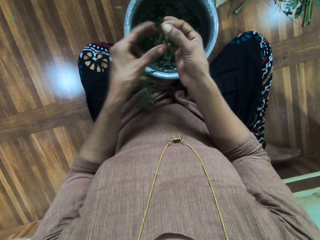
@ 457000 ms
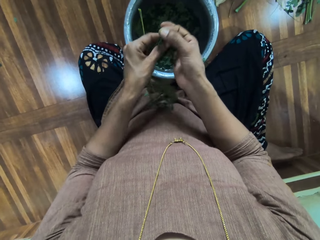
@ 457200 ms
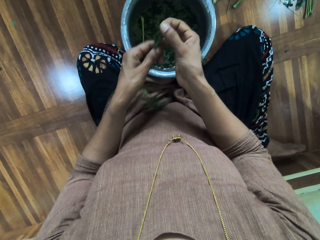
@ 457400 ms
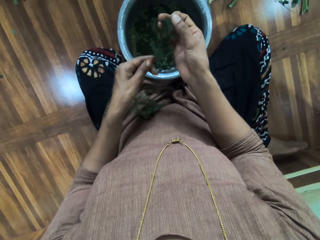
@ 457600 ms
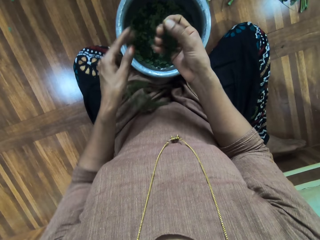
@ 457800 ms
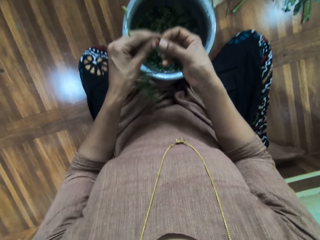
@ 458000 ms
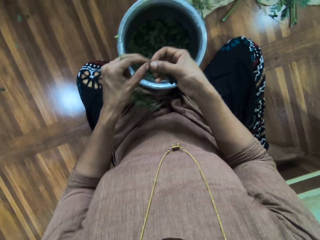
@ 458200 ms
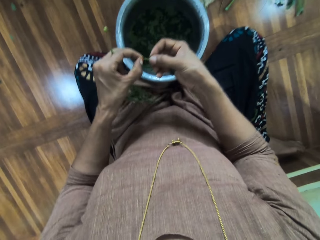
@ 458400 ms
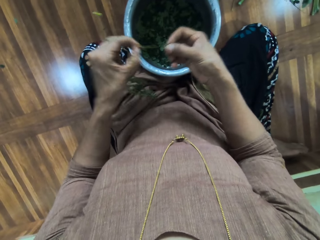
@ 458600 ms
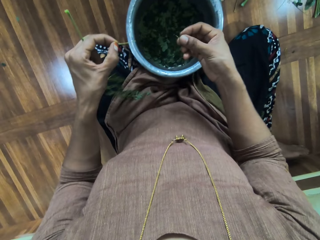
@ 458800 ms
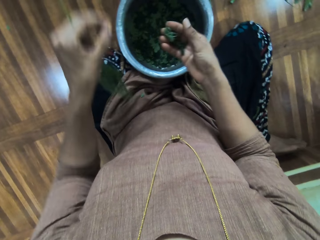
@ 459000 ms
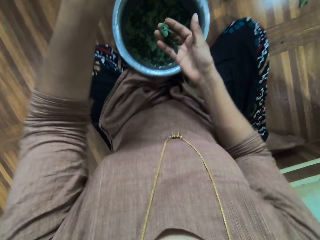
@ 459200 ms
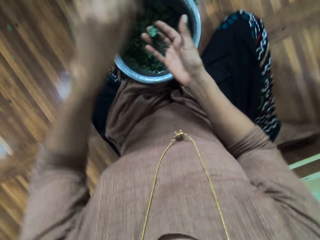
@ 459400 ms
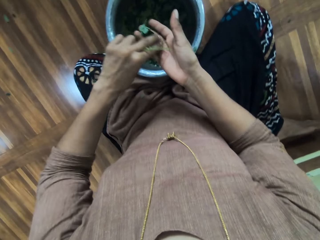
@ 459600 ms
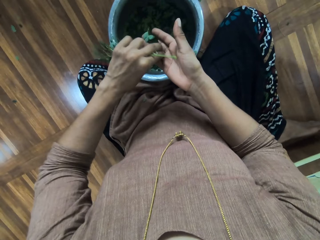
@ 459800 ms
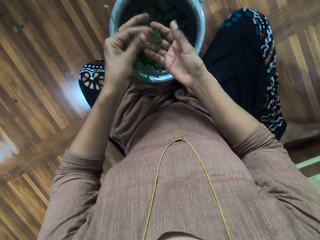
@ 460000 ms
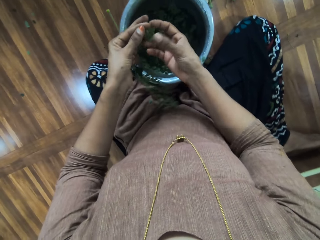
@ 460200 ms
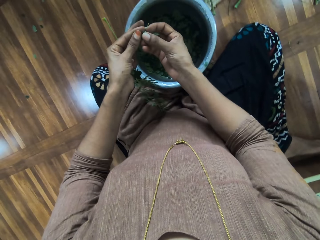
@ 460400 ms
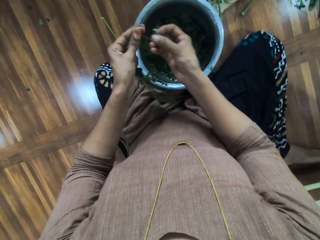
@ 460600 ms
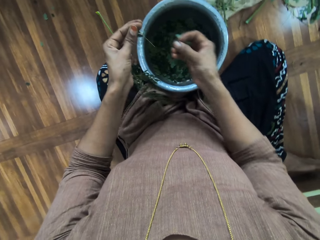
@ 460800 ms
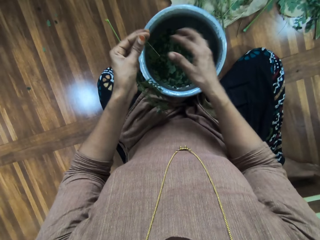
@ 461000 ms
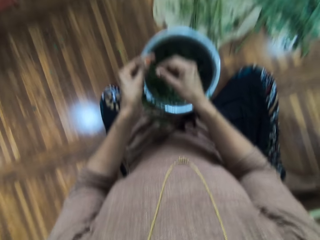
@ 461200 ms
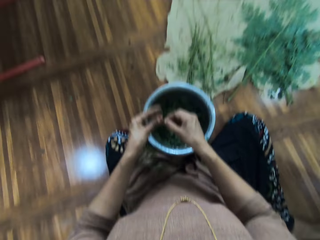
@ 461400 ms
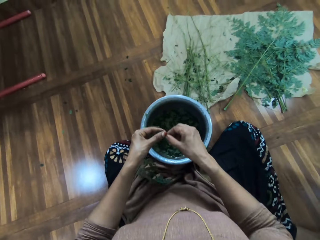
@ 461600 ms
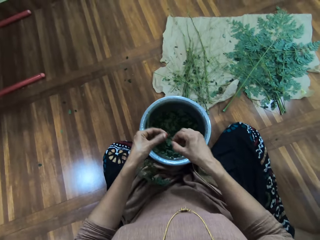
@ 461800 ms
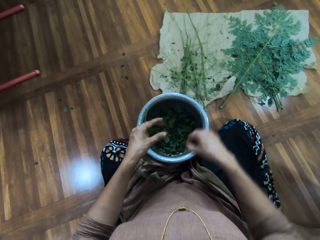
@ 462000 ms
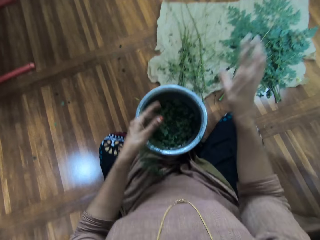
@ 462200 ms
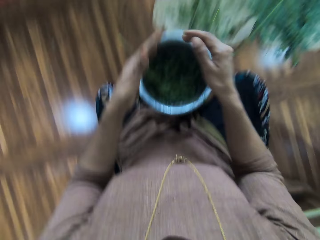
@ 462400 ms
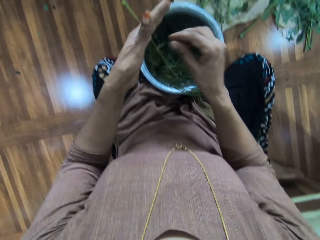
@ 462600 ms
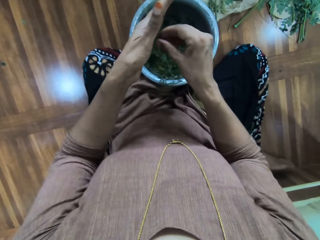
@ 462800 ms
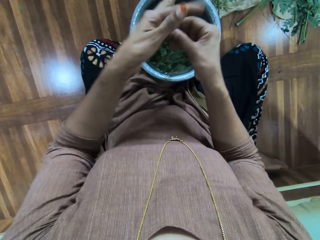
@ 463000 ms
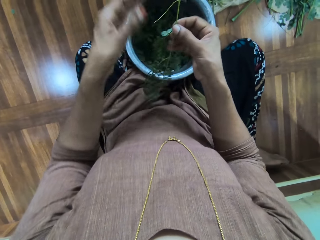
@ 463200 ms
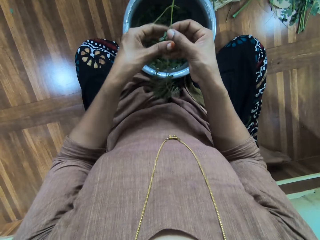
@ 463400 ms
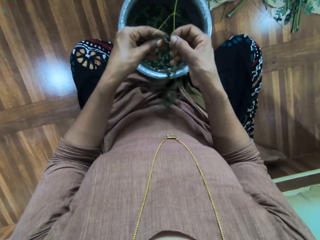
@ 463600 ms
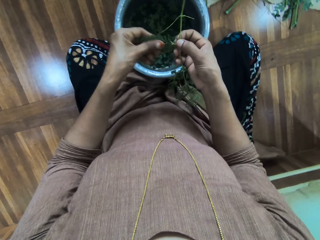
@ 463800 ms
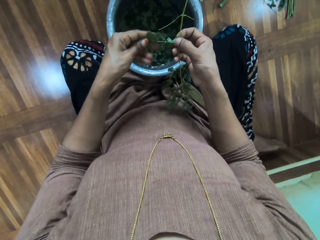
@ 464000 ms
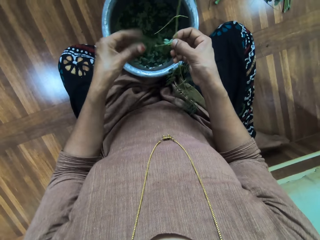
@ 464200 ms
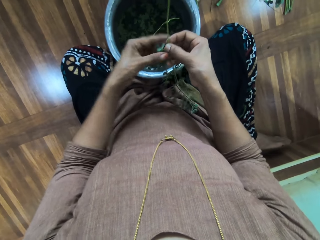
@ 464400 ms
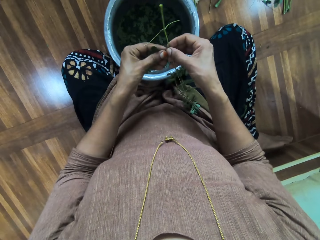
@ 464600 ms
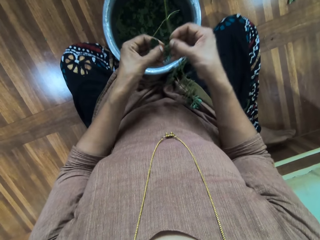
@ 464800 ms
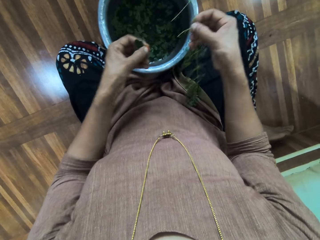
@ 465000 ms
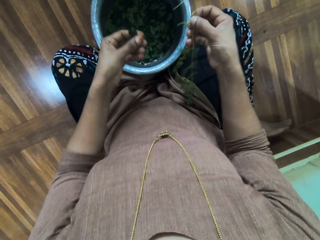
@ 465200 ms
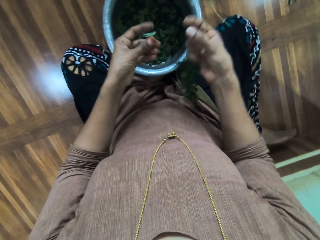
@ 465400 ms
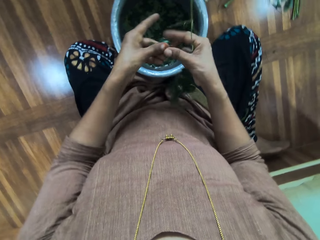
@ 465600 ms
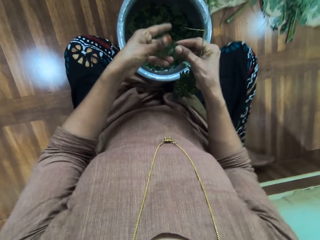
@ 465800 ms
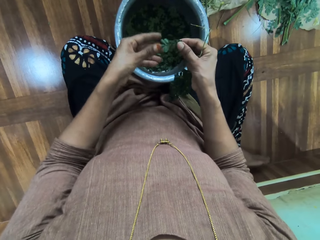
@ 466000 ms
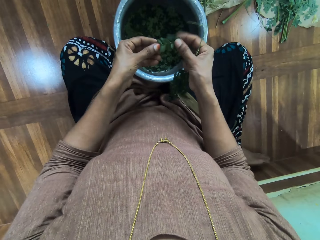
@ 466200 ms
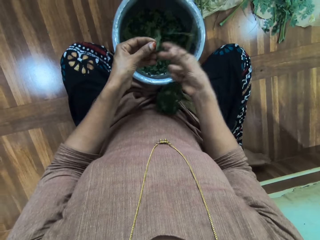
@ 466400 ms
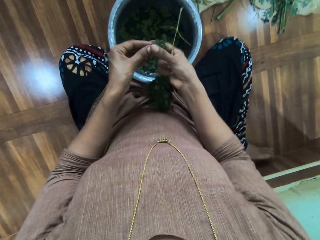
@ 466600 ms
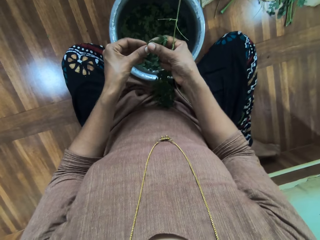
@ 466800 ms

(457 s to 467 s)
The camera wearer cuts the herb with the right hand, wipes the herb with the left hand, strips the herb, throws away the herb stem, takes the herb with the left hand, strips the herb, puts the herb in a bucket, shifts the herb stem to the right hand, and interacts with a person. They look around. They throw away the herb stem, shift the herb to the right hand, and wipe the herb with the left hand. They sort out the leaves. They strip the herb and shift the herb to the right hand.

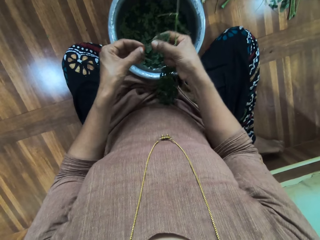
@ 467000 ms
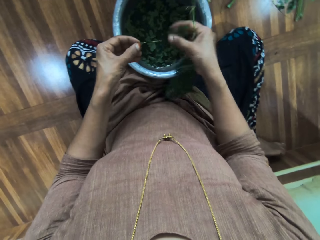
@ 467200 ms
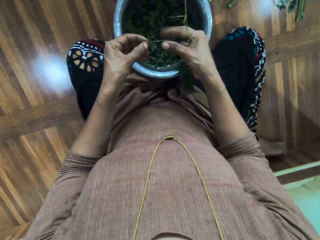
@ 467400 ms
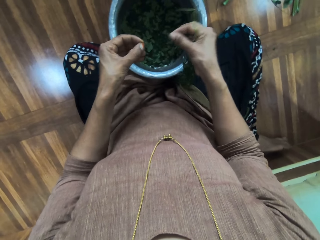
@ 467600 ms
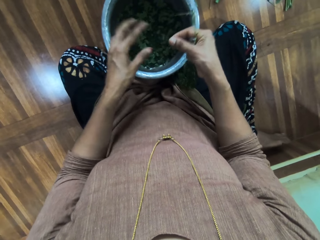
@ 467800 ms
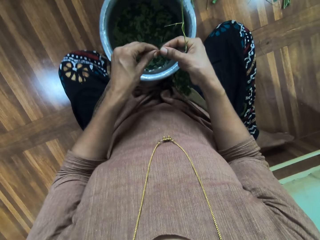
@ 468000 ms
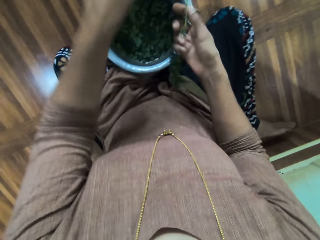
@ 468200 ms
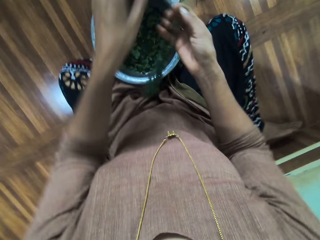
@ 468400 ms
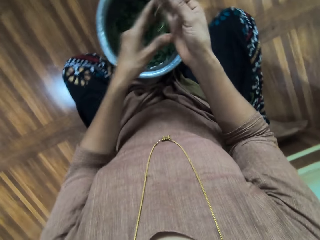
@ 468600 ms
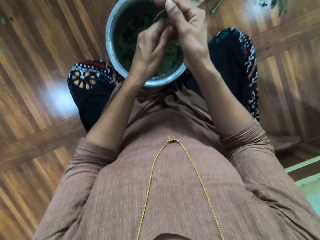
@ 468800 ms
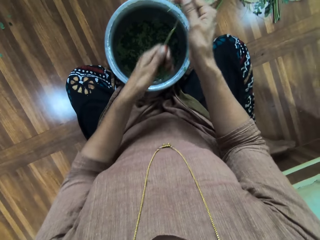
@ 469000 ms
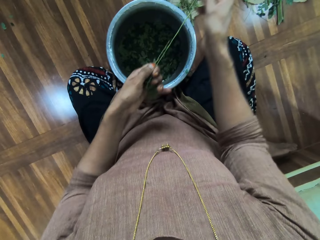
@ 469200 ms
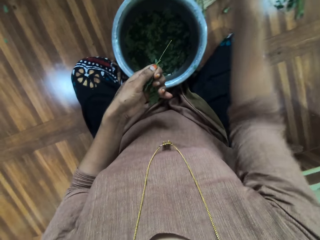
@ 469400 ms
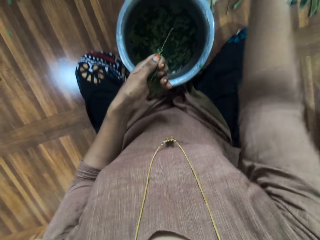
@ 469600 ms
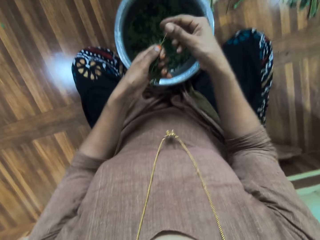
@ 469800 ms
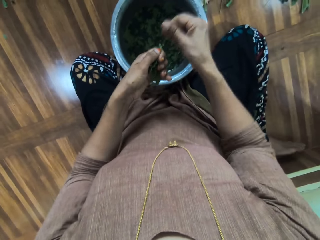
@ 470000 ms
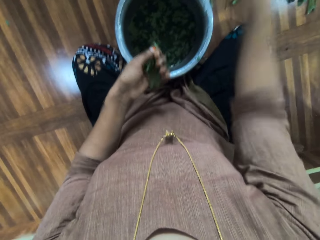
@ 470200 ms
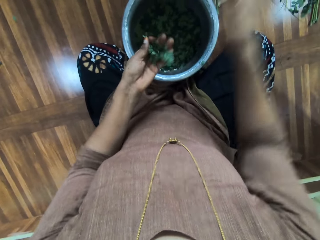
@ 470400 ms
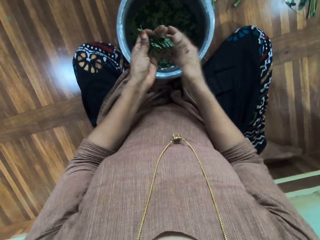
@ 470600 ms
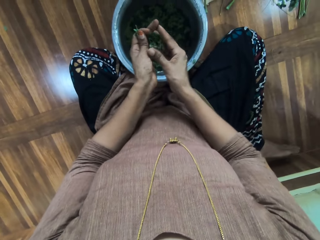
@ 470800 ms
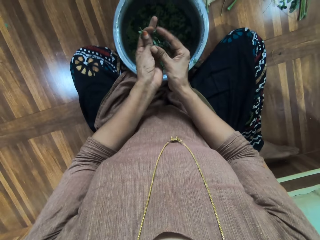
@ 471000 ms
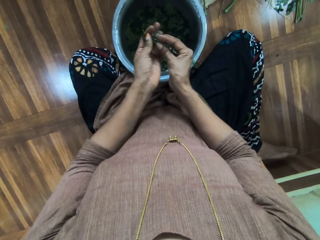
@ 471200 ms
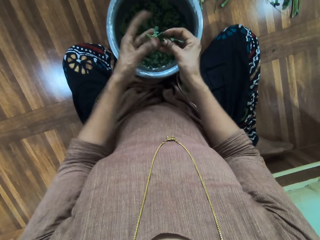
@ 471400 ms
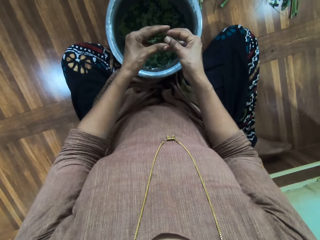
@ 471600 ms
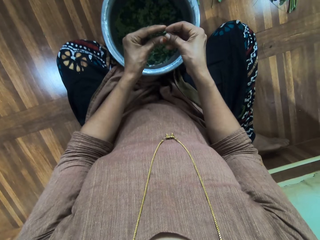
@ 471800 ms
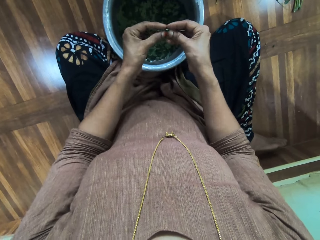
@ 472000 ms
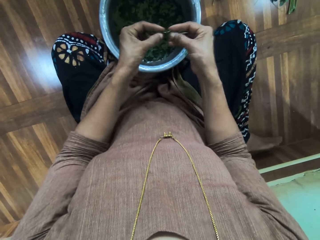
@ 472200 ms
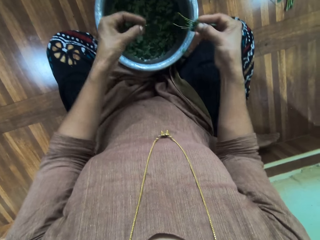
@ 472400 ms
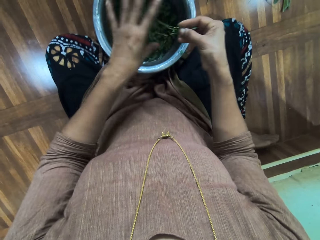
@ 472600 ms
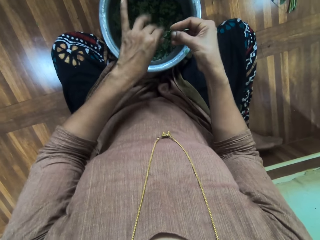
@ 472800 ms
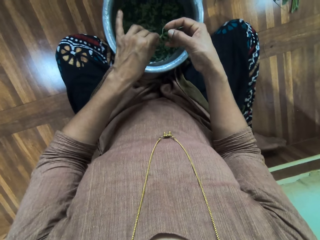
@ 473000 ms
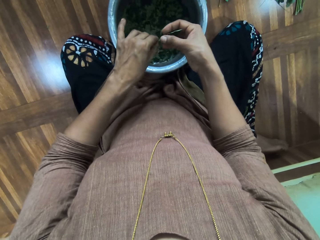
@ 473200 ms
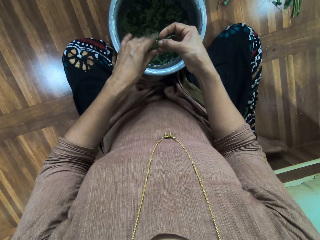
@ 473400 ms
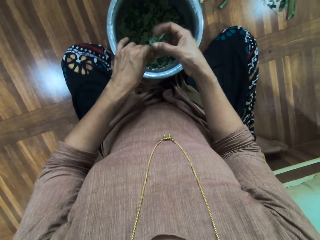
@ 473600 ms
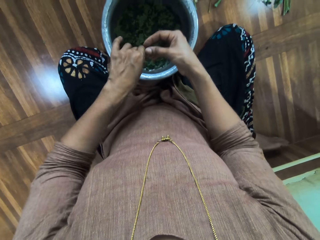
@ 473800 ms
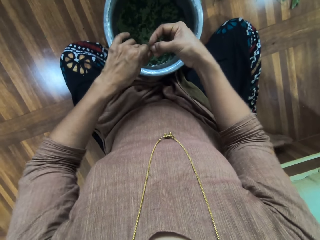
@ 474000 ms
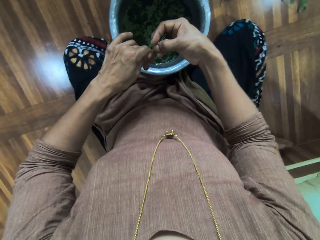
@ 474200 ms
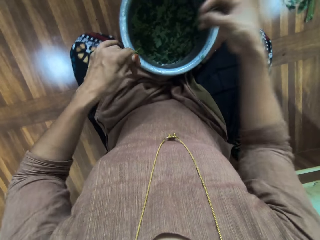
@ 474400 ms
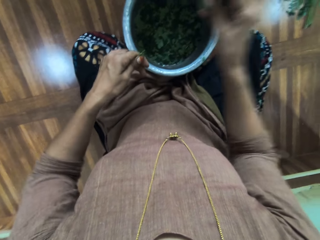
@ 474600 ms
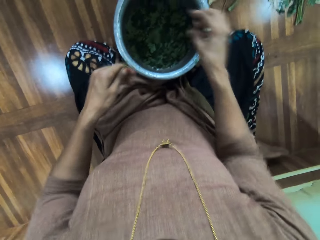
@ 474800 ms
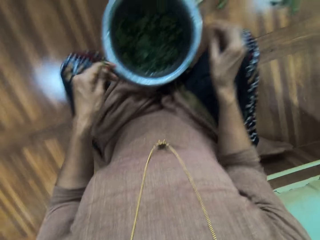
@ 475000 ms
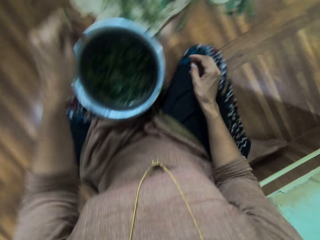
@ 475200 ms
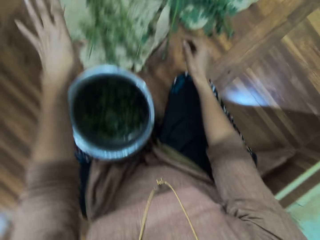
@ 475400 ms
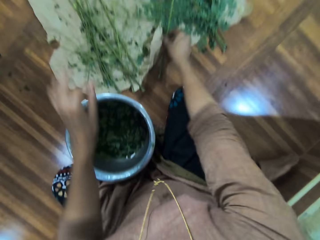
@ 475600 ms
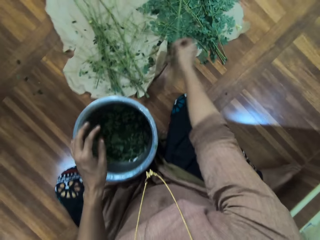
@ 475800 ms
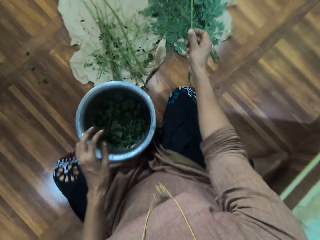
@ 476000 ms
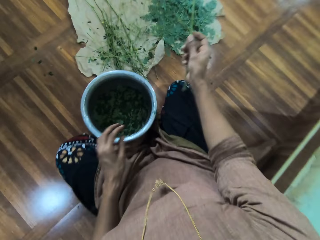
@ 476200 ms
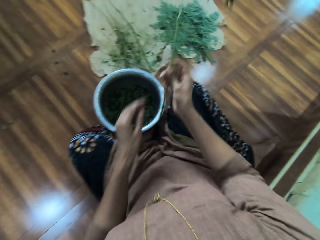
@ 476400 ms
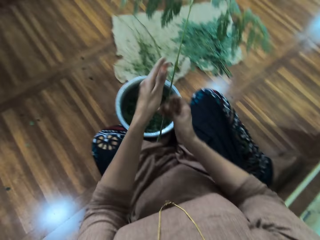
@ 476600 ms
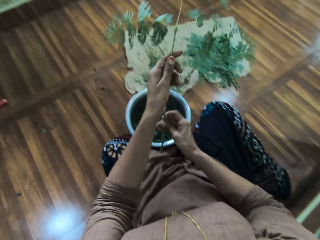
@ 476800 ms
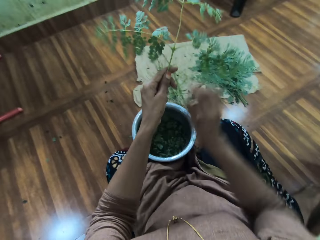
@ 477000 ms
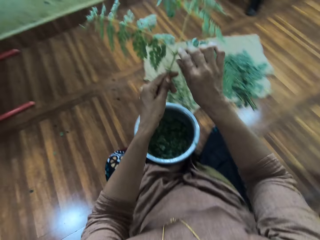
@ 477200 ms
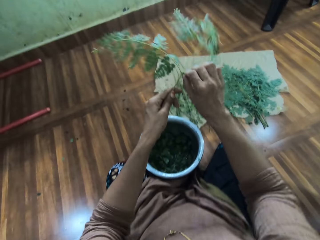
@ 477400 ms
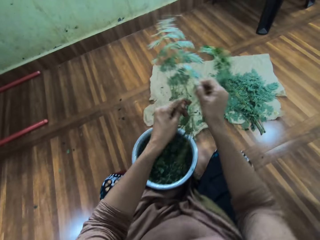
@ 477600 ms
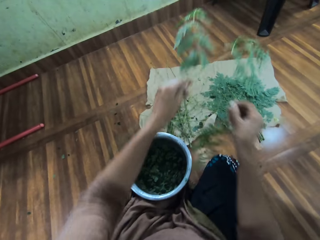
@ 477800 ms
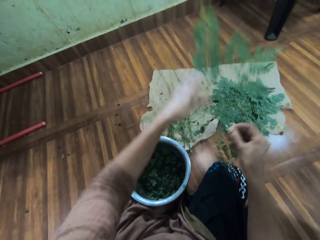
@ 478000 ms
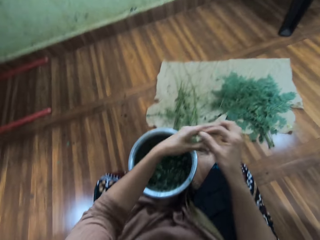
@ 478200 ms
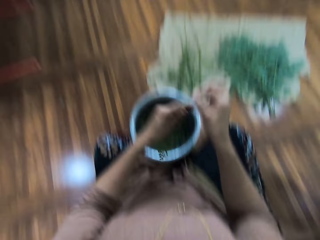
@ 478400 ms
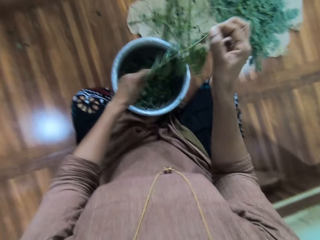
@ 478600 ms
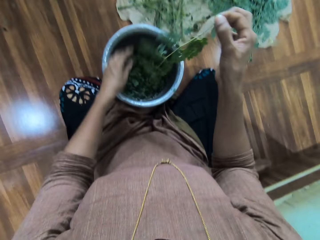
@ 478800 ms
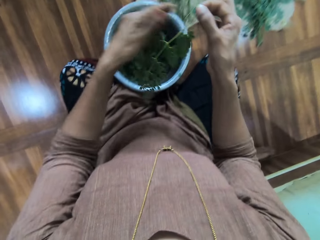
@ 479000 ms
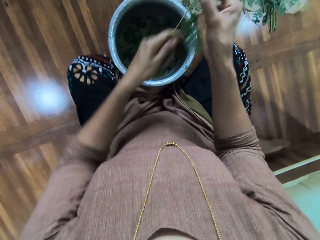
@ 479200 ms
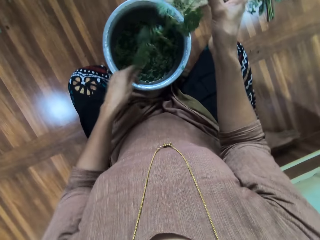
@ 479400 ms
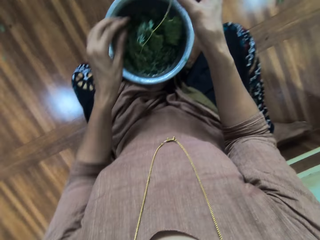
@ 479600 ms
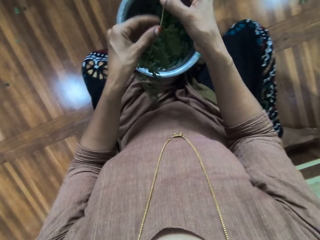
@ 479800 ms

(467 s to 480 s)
The camera wearer strips the herb, puts the herb in a bucket, shifts the herb stem to the right hand, shifts the herb stem to the left hand, throws away the herb stem, strips the herb, throws away the herb stem, shifts the herb stem to the right hand, and throws away the herb stem. They sort out the leaves. They shift the herb to the right hand, strip the herb, put the herb in the bucket, strip the herb, put the herb in the bucket, throw away the herb stem, pick up the herb, shift the herb to the left hand, and cut the herb with the right hand. They pluck the twig. They throw down the herb. They place the plant down. They wipe the herb with the left hand. They sort out the leaves.
